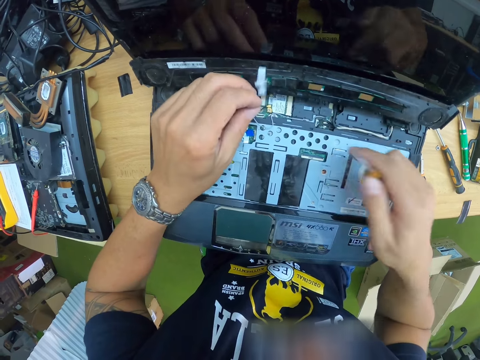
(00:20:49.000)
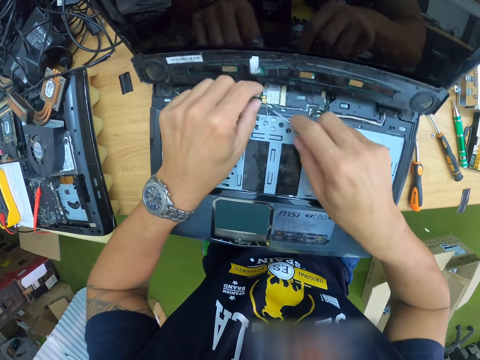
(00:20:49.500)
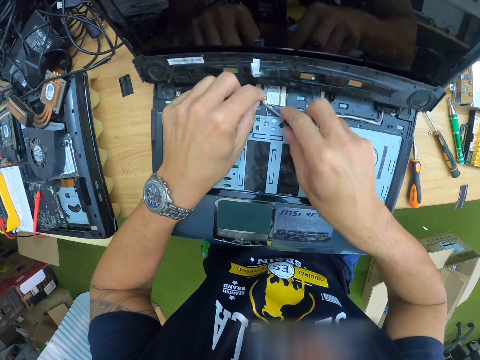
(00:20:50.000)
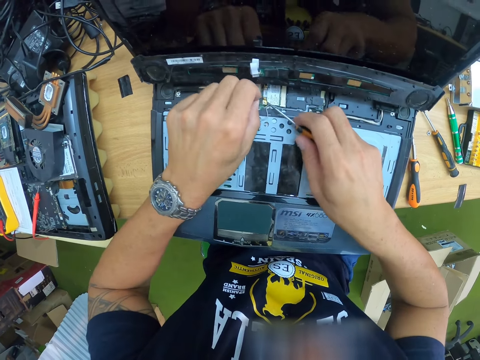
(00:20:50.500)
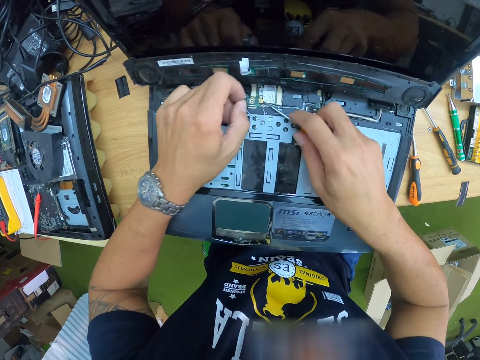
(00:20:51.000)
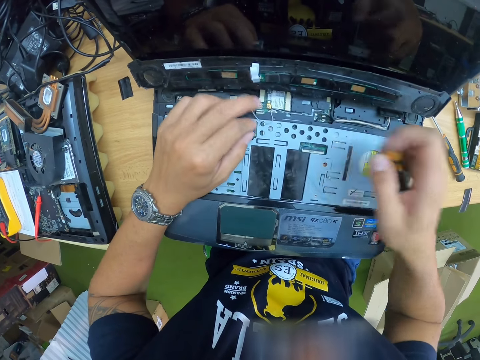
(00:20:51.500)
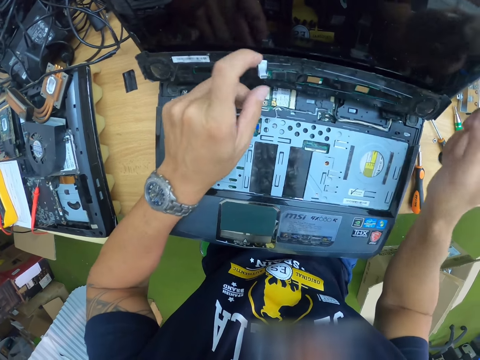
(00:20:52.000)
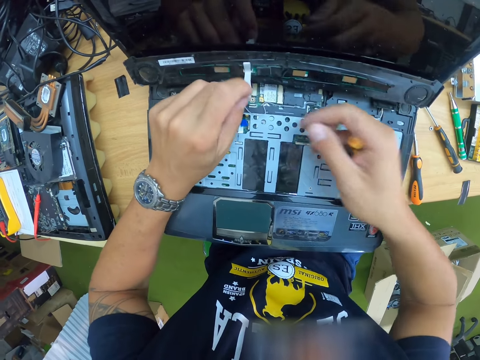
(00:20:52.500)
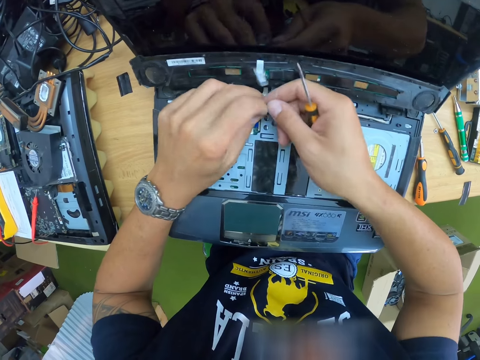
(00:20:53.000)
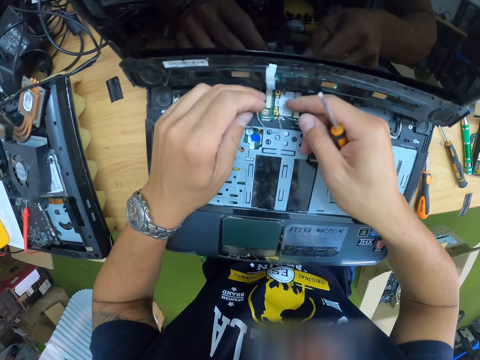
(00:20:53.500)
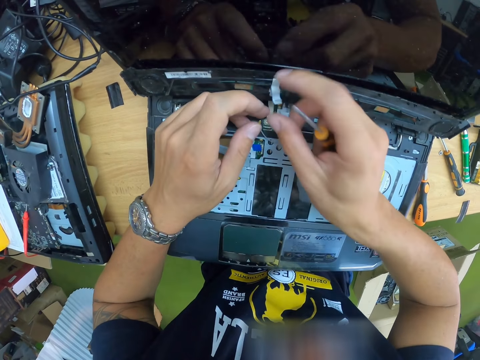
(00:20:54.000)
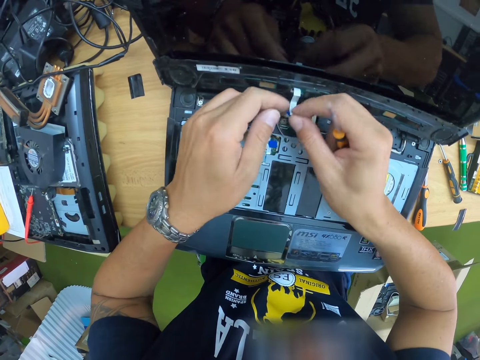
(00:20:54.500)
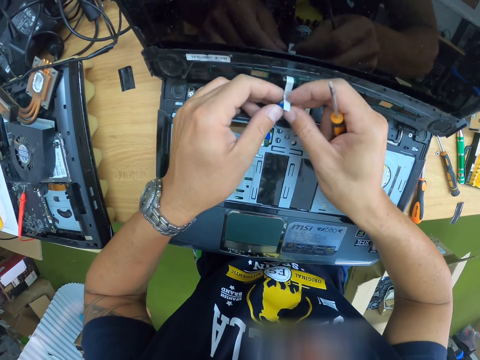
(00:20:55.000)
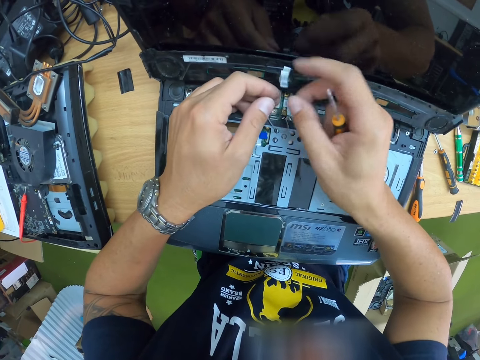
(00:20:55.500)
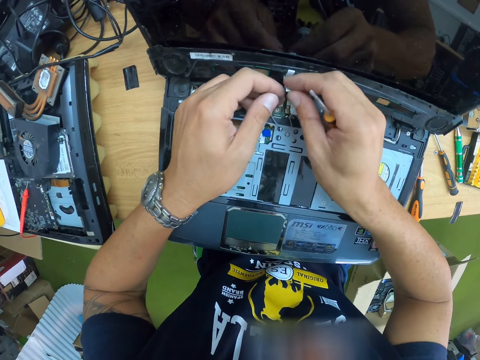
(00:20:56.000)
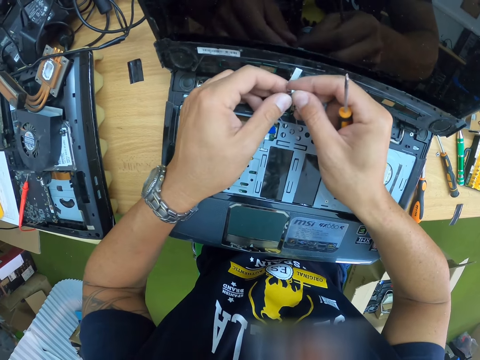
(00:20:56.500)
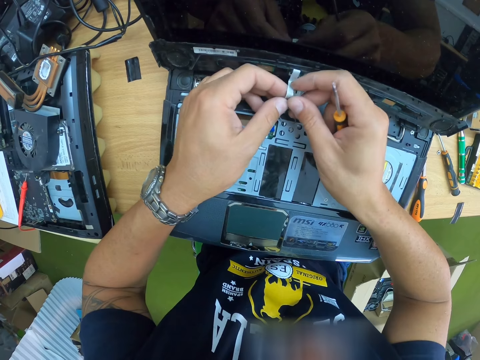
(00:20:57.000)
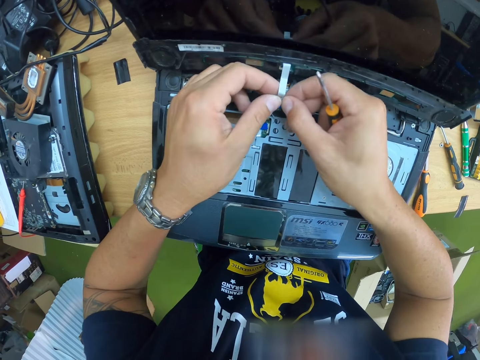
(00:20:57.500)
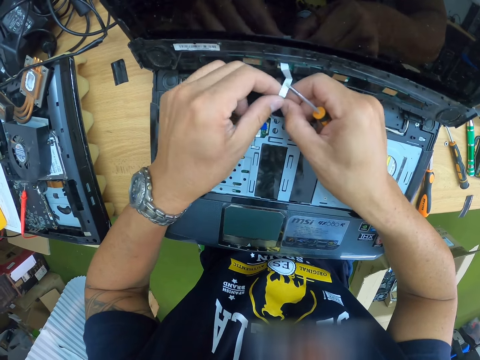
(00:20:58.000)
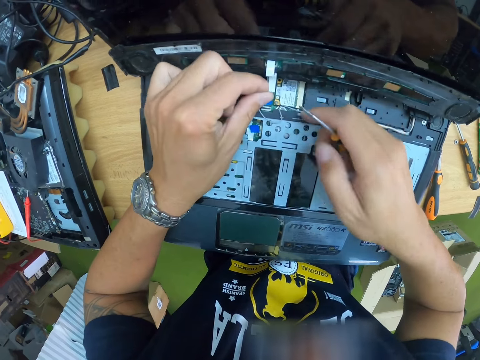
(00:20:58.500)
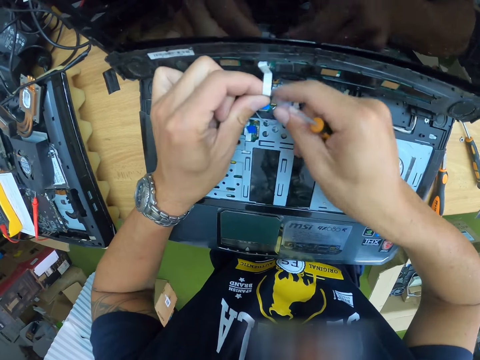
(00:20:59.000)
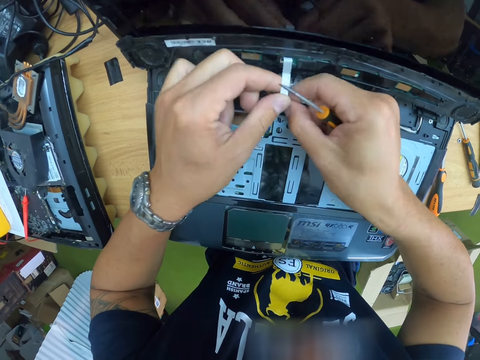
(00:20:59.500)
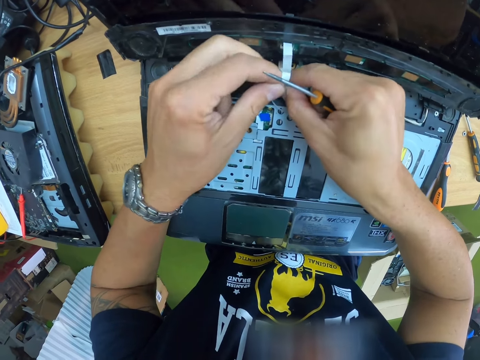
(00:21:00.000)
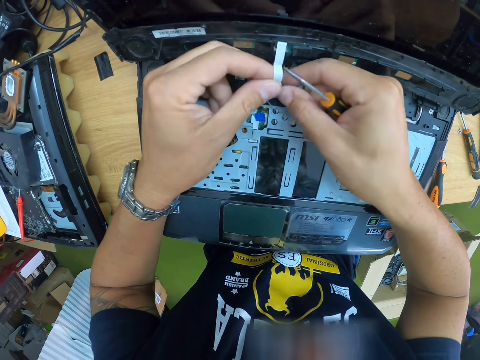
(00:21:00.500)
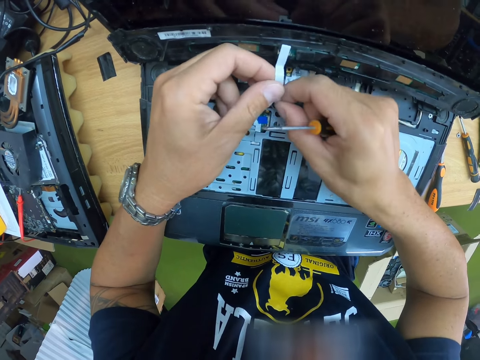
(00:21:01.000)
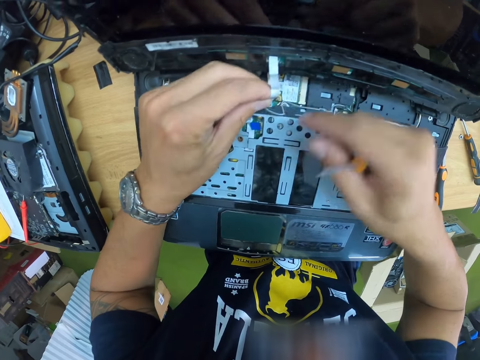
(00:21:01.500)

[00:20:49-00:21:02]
The camera wearer works on the laptop with both hands. They hold a wire.

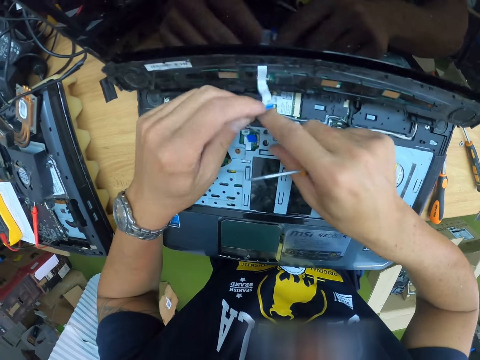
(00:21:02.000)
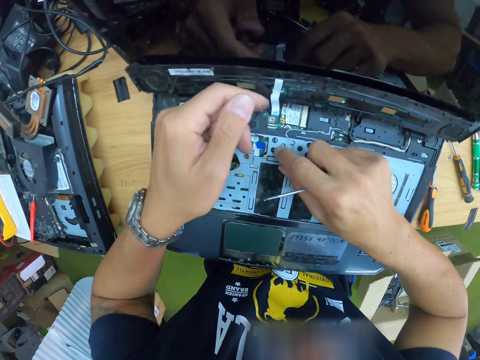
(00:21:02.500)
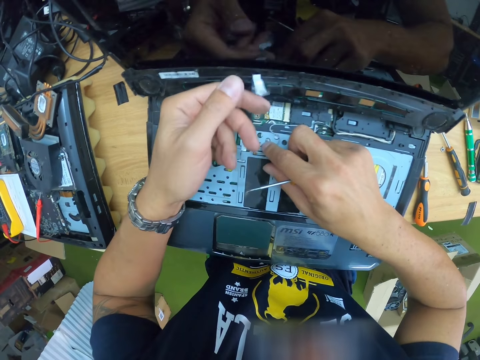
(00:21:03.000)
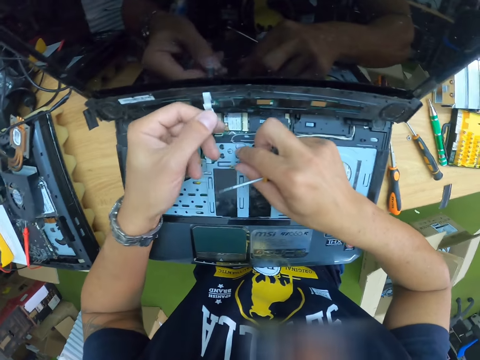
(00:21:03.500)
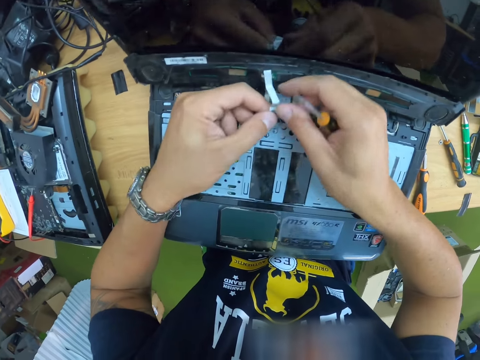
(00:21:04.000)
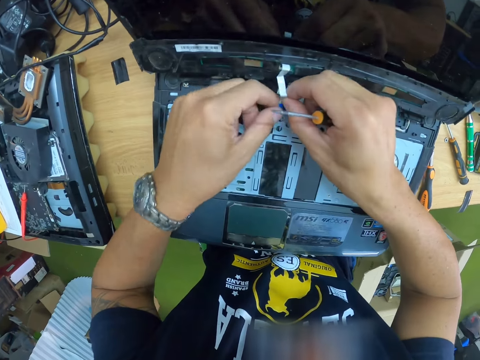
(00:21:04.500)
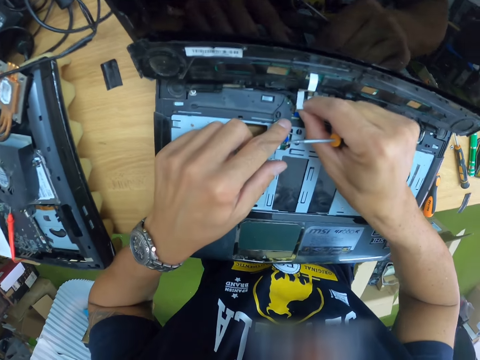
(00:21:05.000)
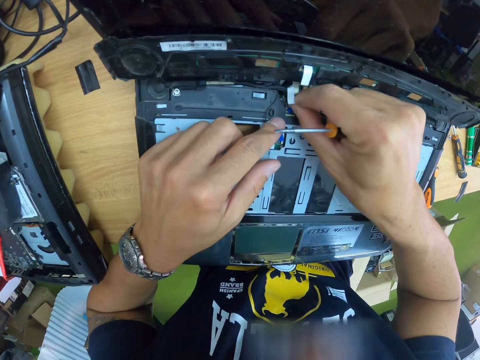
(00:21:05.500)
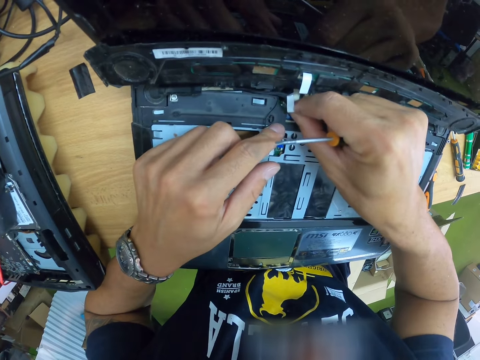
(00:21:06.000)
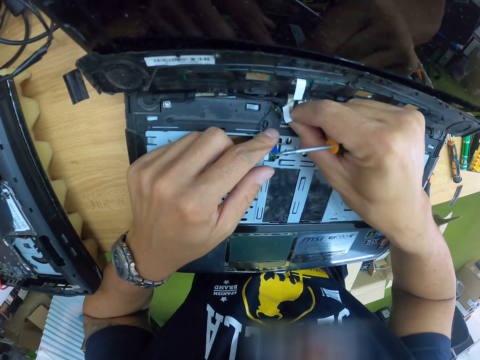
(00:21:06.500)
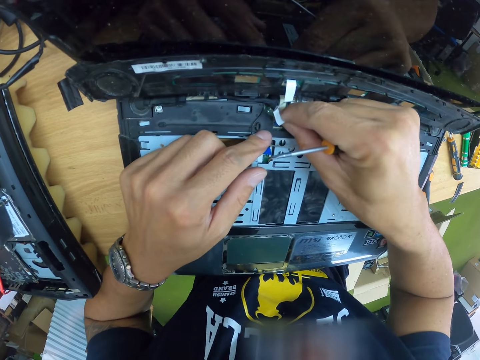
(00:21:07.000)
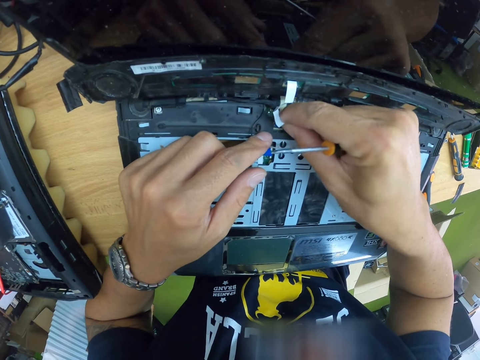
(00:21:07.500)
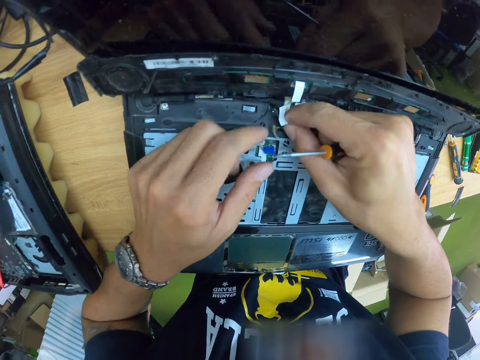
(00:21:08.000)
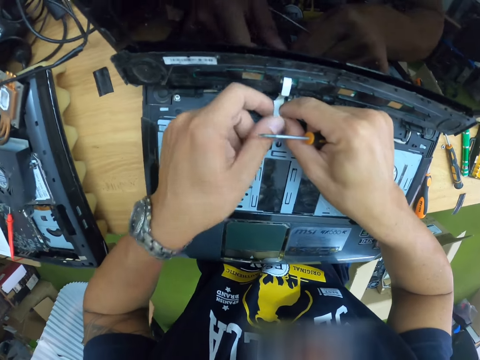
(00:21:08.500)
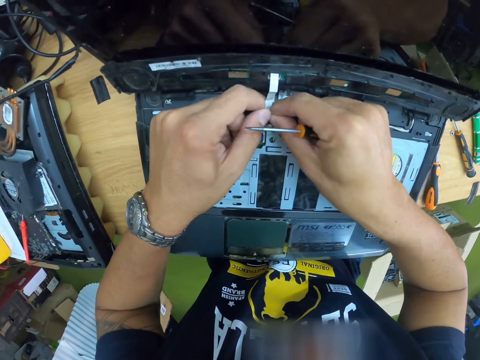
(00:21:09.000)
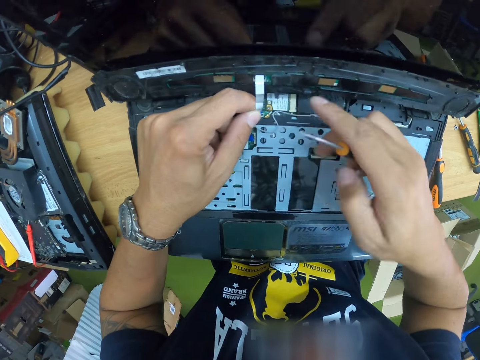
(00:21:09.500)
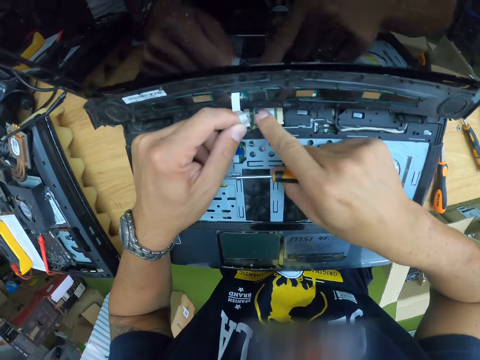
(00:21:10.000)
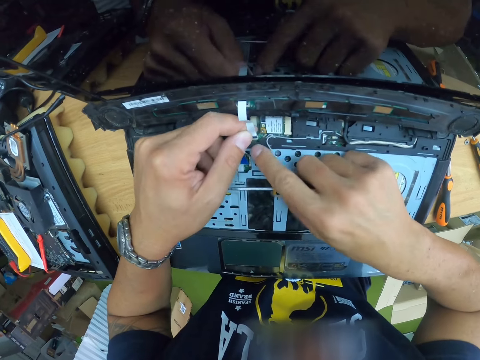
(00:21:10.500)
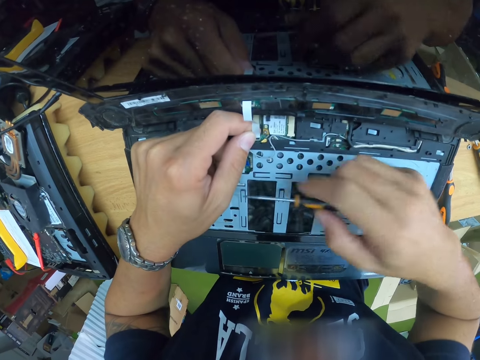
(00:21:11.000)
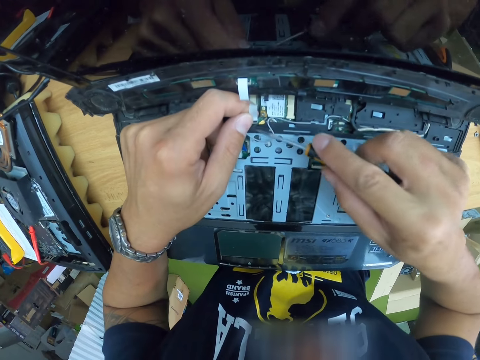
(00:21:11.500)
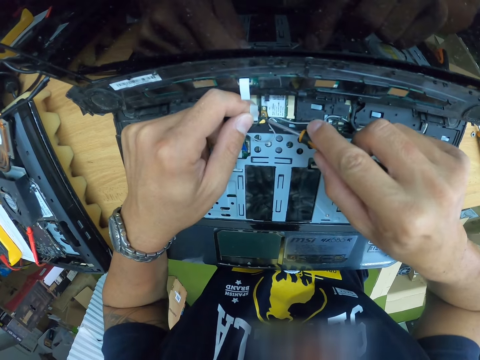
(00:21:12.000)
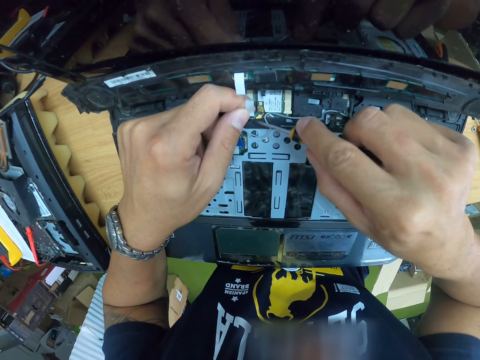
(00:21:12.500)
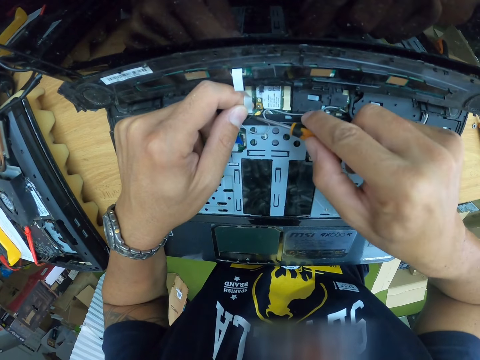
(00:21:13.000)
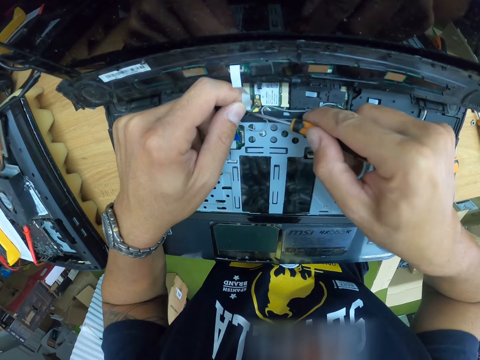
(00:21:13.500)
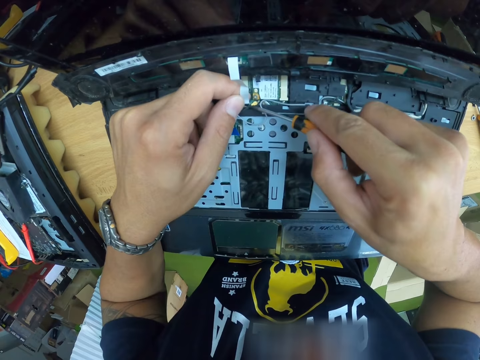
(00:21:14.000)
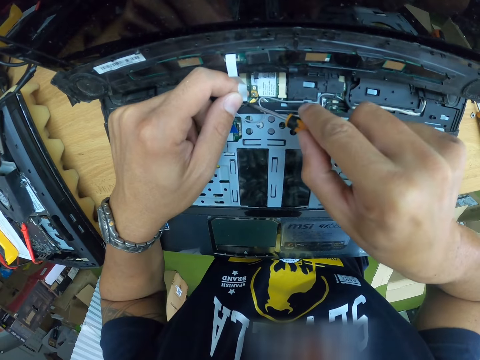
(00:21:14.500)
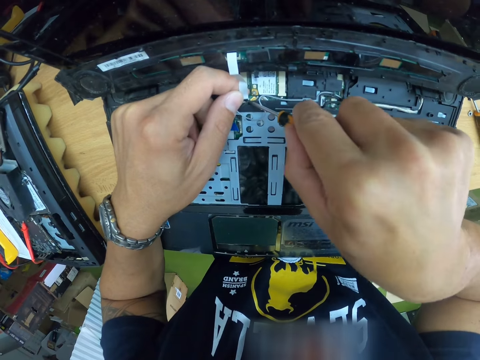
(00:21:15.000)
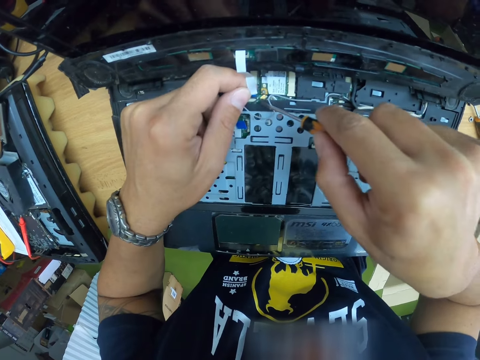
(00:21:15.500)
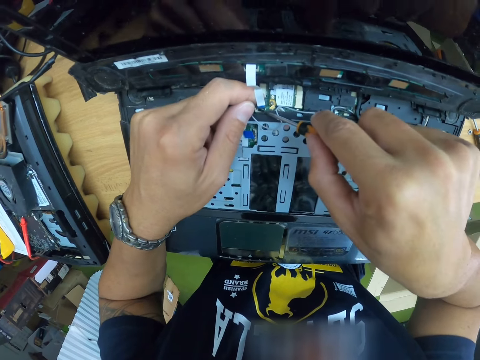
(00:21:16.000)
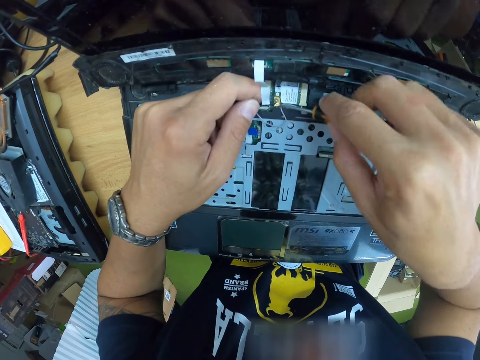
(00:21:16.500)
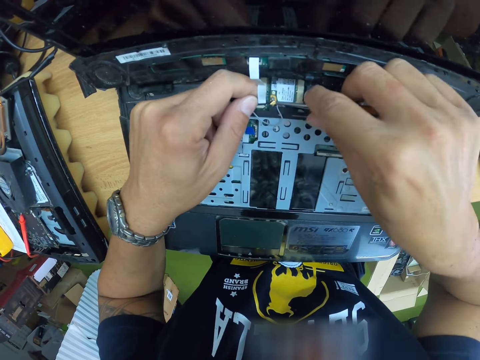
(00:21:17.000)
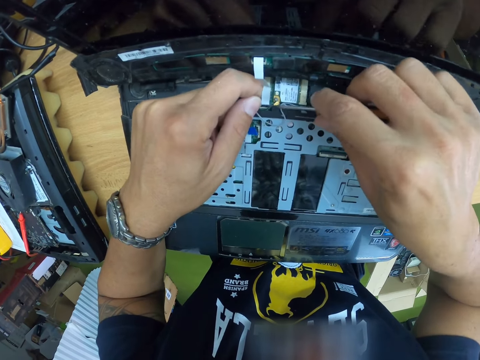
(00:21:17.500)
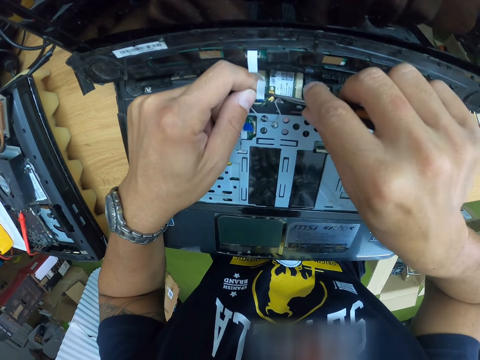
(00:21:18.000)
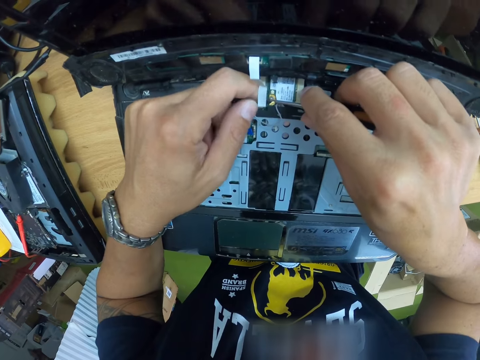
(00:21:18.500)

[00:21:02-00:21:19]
The camera wearer fixes a white tag on the plastic part of the laptop into the laptop with both hands. He connects the wire on the laptop. He adjusts parts in the laptop with the screwdriver in his right hand.
